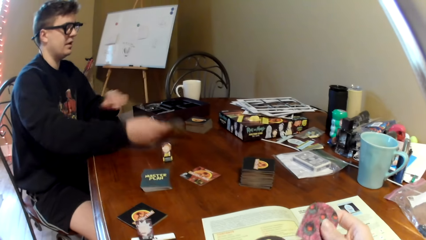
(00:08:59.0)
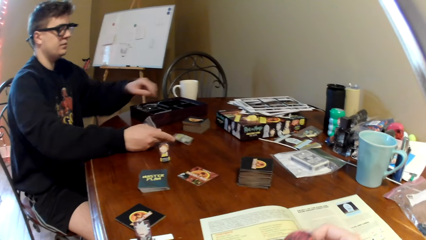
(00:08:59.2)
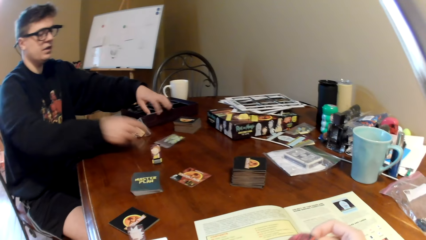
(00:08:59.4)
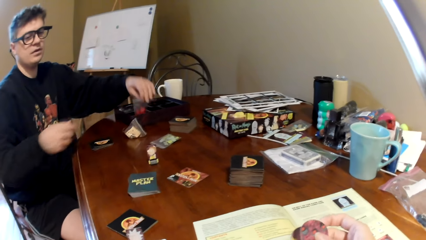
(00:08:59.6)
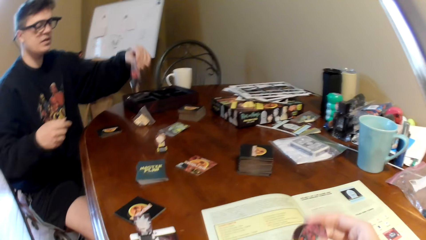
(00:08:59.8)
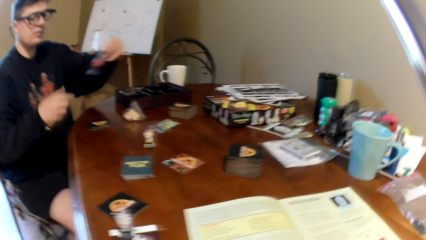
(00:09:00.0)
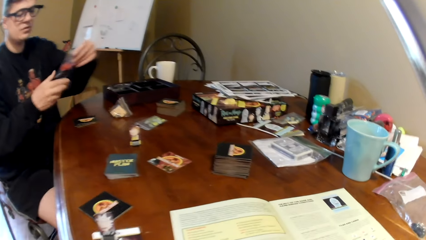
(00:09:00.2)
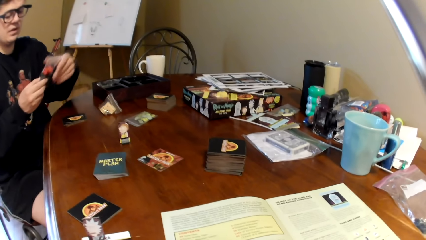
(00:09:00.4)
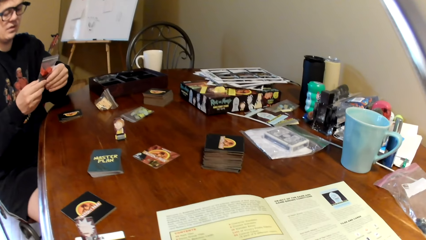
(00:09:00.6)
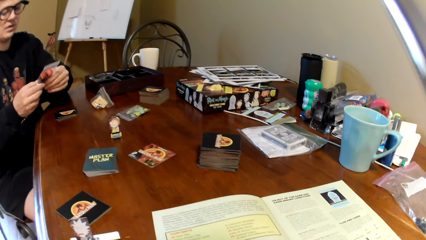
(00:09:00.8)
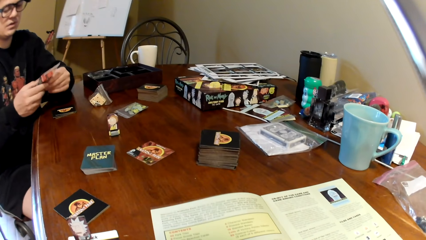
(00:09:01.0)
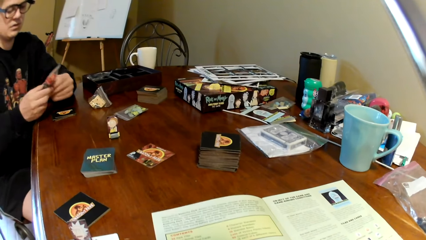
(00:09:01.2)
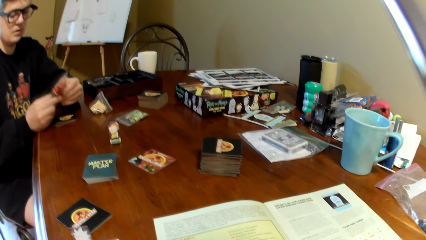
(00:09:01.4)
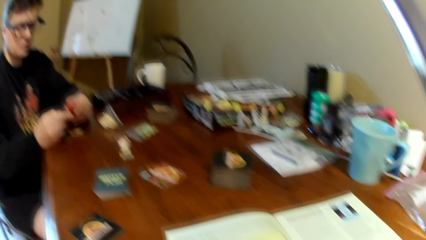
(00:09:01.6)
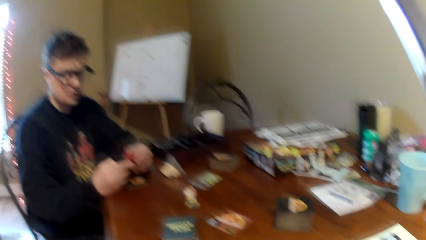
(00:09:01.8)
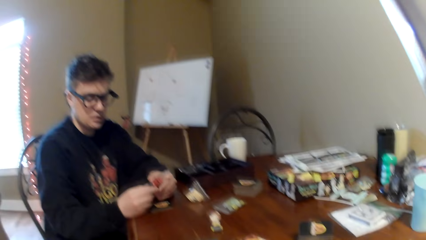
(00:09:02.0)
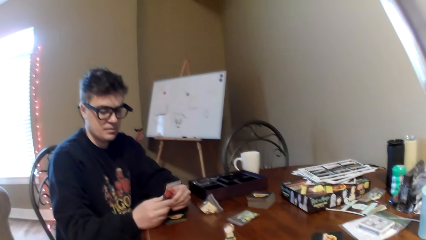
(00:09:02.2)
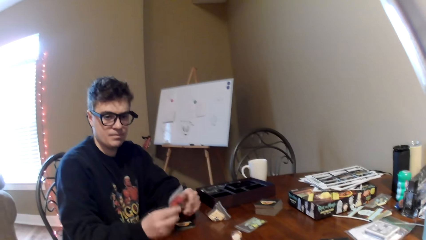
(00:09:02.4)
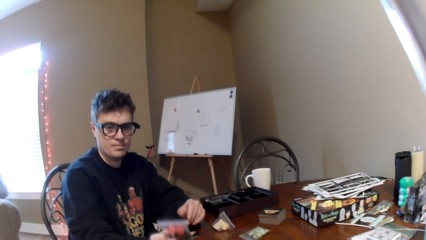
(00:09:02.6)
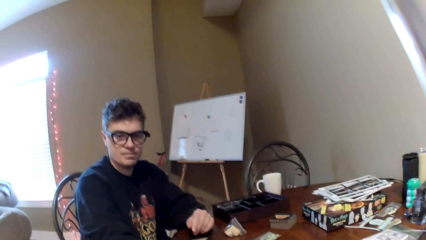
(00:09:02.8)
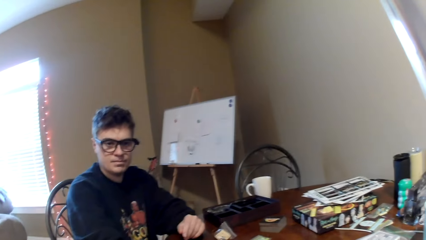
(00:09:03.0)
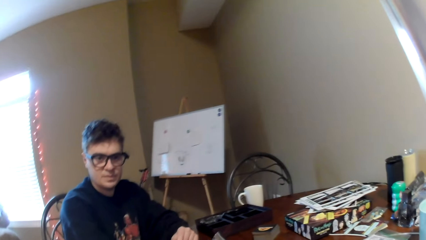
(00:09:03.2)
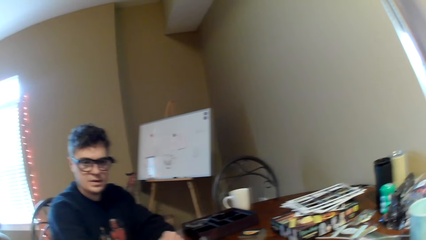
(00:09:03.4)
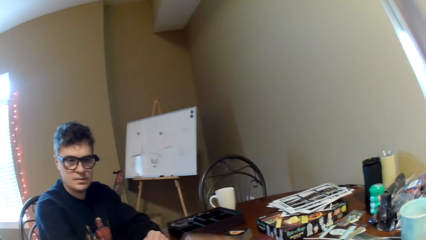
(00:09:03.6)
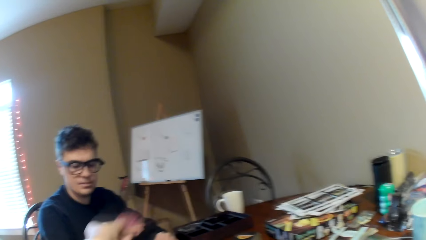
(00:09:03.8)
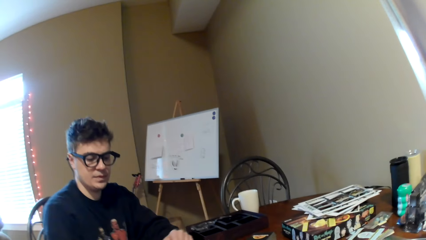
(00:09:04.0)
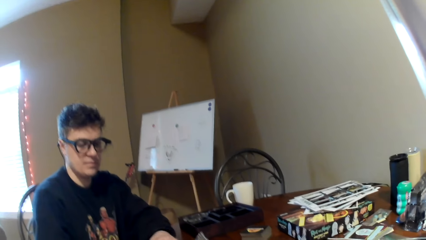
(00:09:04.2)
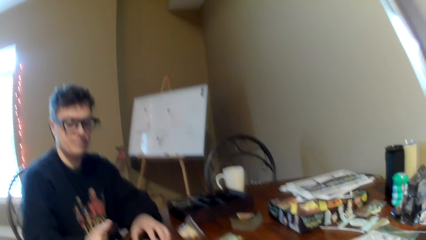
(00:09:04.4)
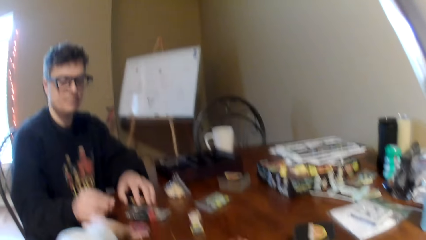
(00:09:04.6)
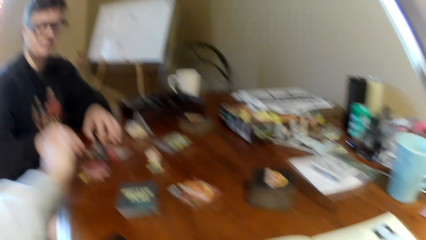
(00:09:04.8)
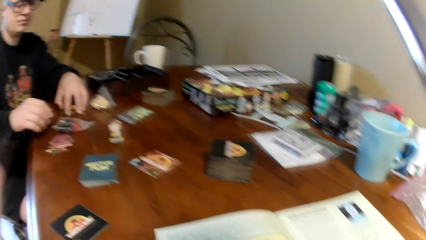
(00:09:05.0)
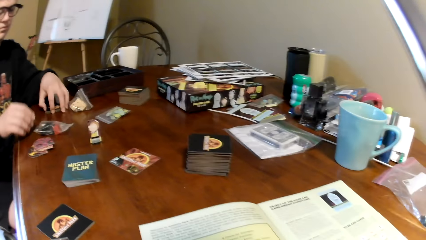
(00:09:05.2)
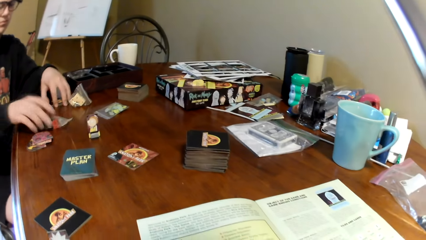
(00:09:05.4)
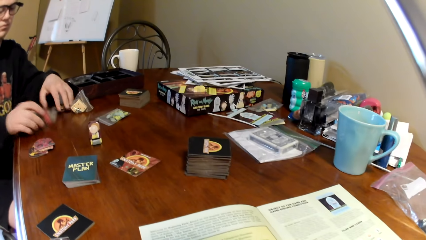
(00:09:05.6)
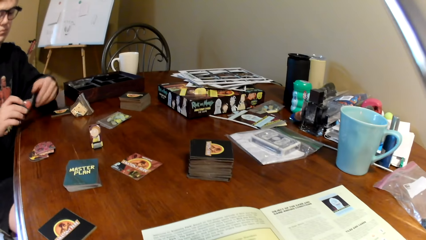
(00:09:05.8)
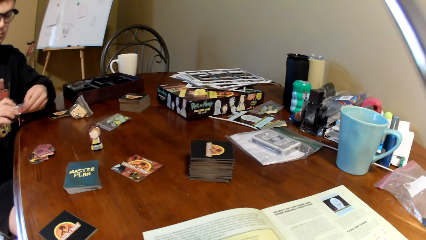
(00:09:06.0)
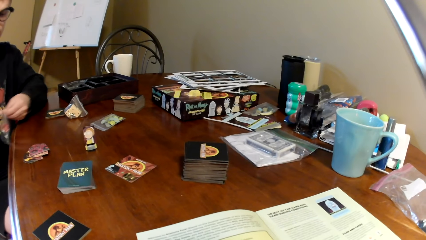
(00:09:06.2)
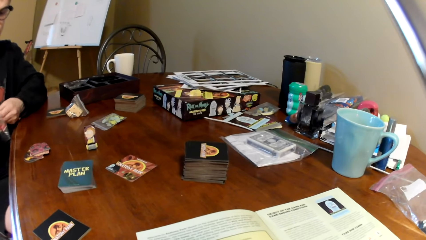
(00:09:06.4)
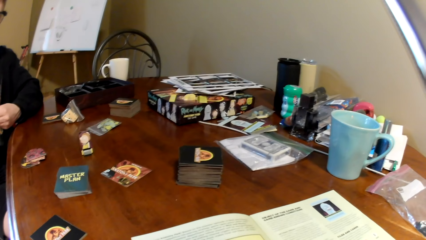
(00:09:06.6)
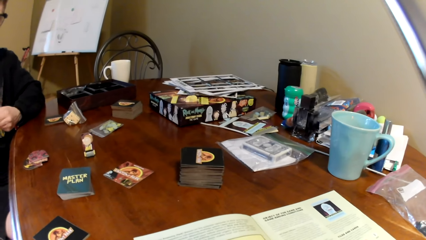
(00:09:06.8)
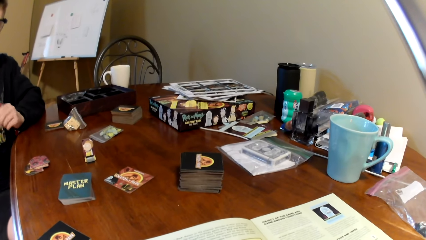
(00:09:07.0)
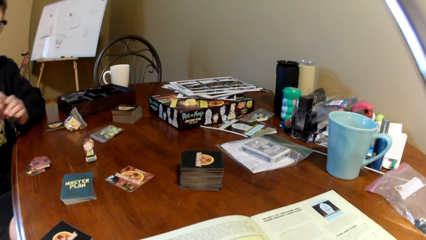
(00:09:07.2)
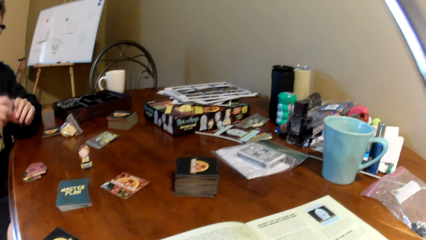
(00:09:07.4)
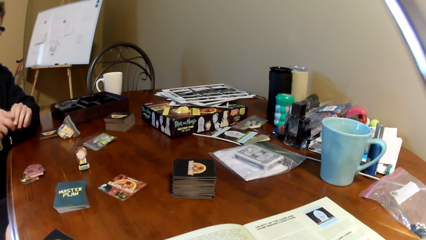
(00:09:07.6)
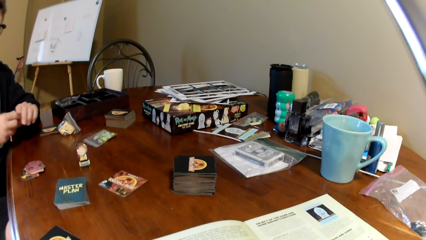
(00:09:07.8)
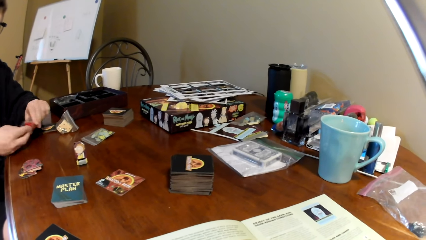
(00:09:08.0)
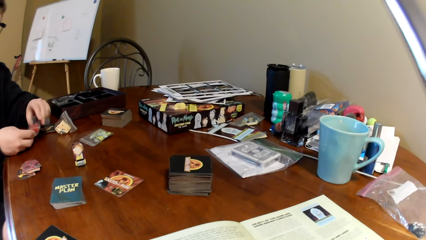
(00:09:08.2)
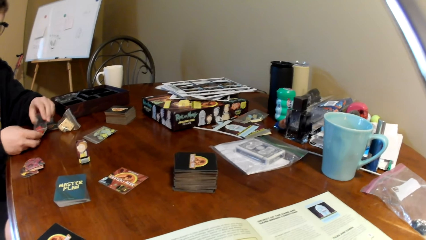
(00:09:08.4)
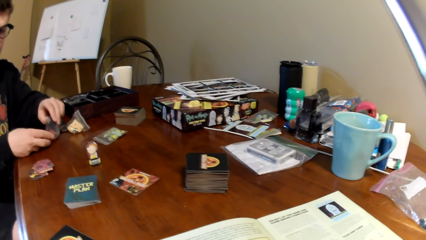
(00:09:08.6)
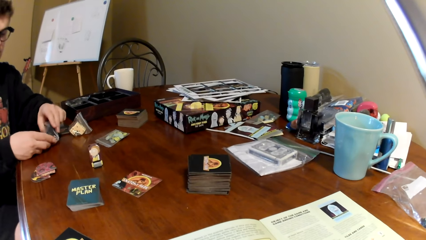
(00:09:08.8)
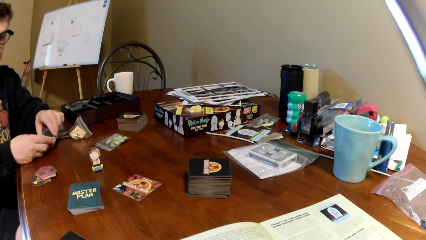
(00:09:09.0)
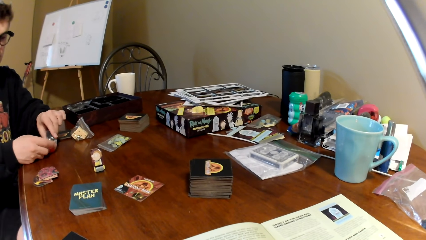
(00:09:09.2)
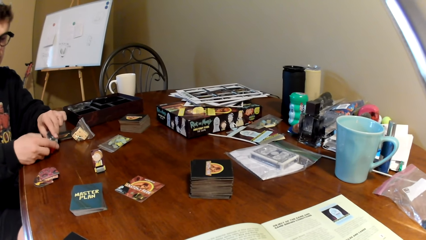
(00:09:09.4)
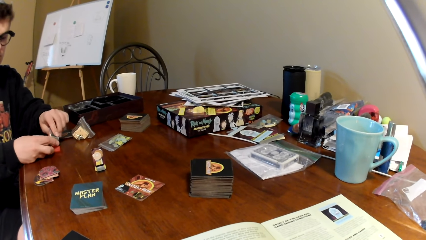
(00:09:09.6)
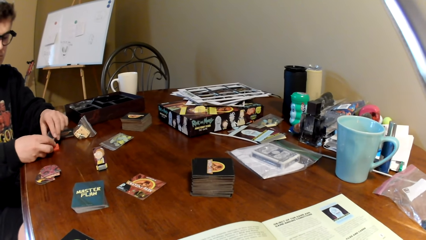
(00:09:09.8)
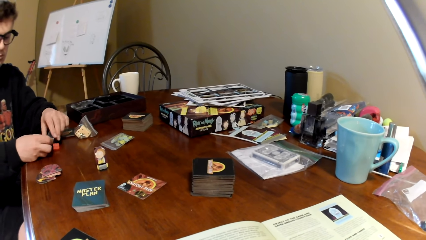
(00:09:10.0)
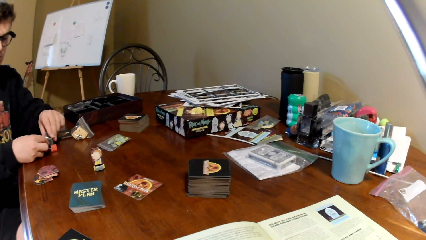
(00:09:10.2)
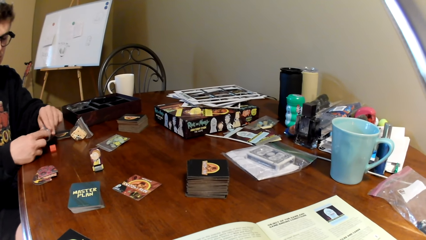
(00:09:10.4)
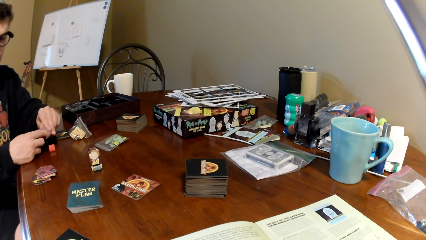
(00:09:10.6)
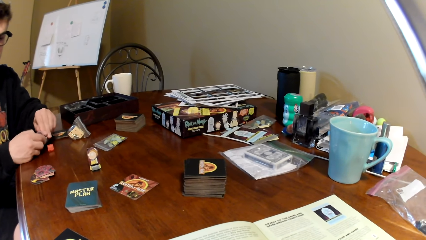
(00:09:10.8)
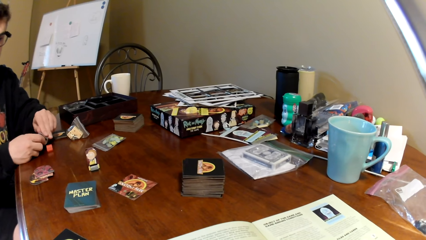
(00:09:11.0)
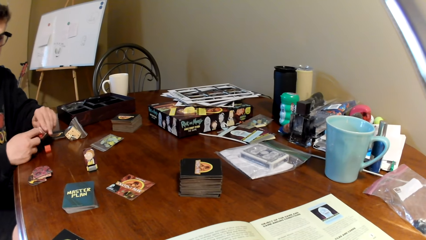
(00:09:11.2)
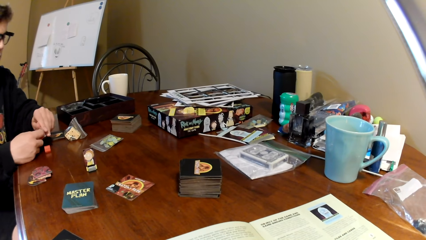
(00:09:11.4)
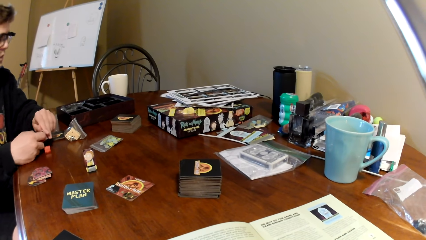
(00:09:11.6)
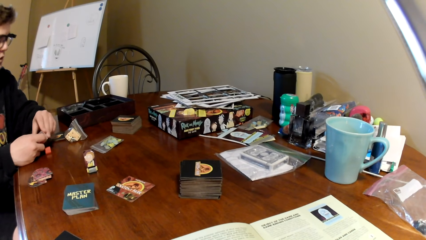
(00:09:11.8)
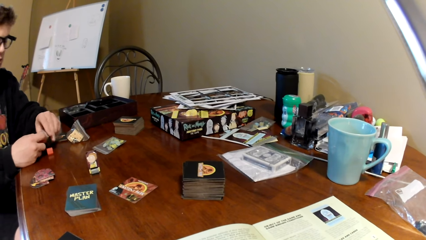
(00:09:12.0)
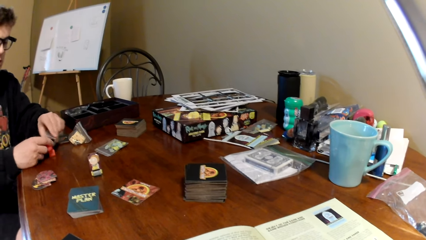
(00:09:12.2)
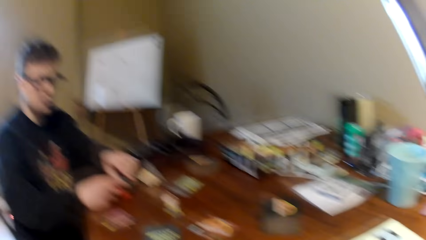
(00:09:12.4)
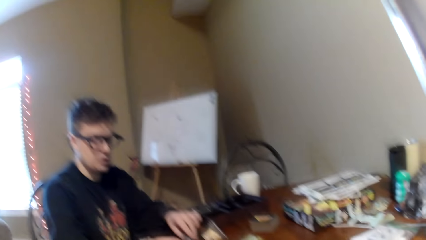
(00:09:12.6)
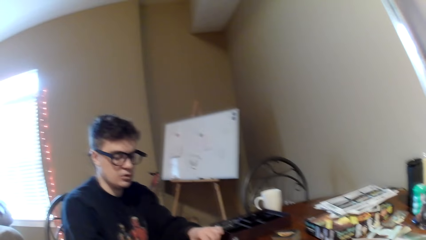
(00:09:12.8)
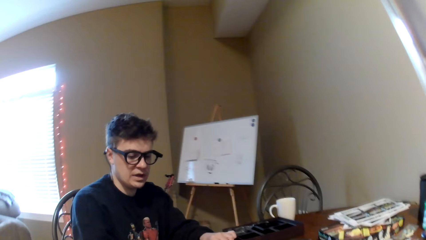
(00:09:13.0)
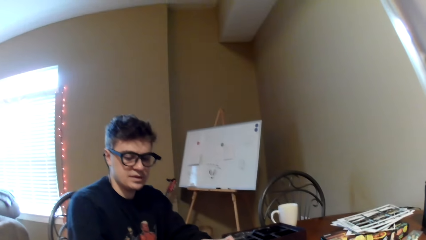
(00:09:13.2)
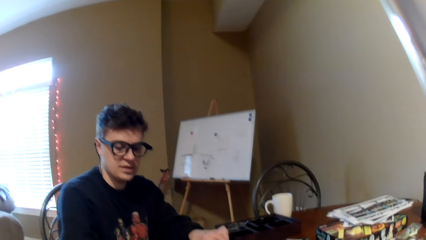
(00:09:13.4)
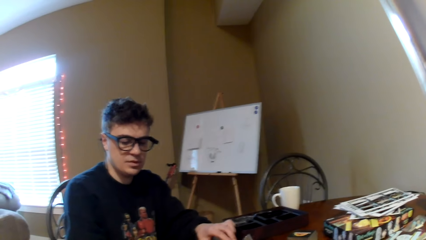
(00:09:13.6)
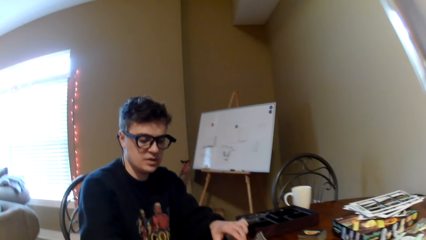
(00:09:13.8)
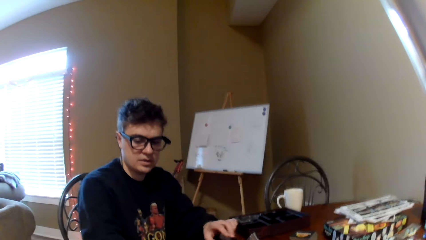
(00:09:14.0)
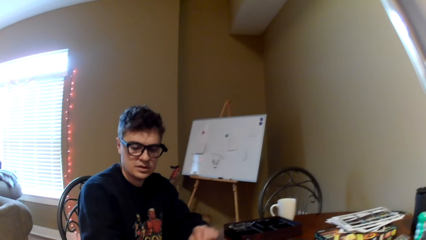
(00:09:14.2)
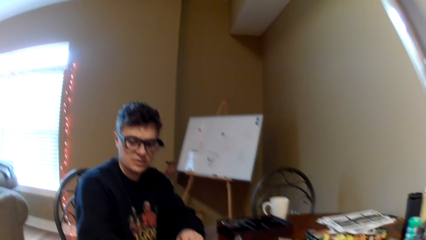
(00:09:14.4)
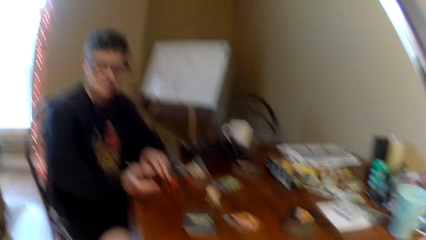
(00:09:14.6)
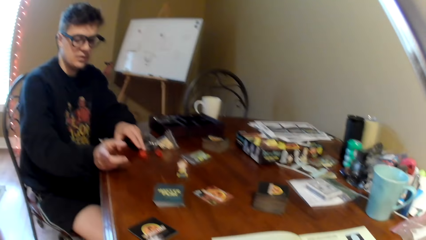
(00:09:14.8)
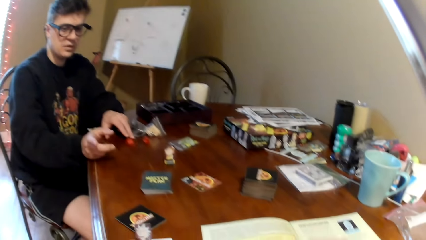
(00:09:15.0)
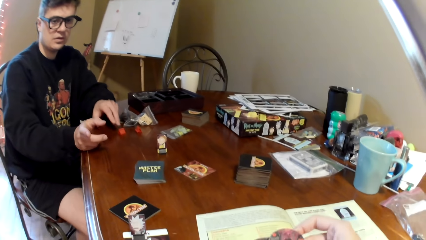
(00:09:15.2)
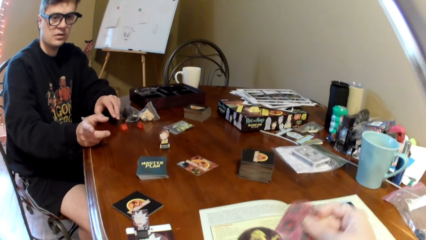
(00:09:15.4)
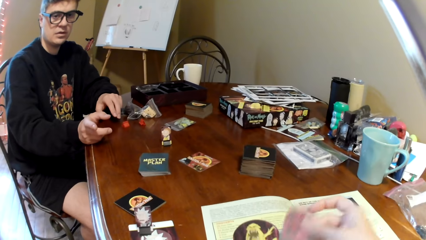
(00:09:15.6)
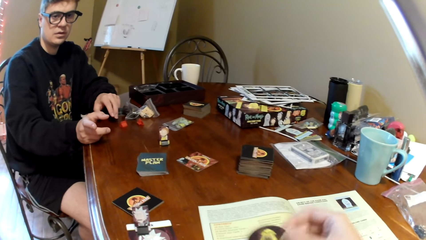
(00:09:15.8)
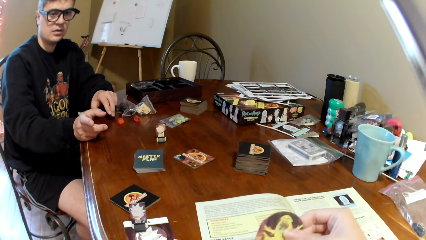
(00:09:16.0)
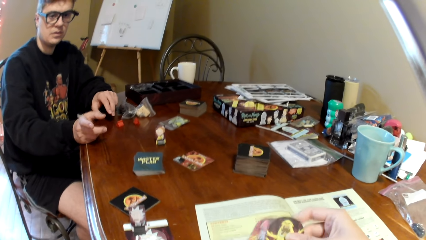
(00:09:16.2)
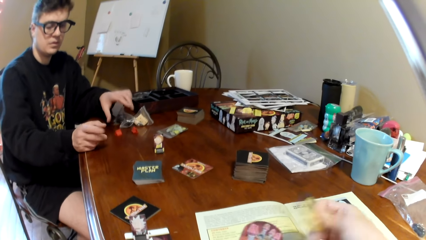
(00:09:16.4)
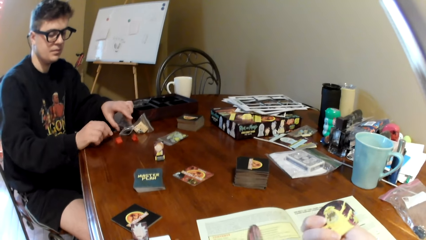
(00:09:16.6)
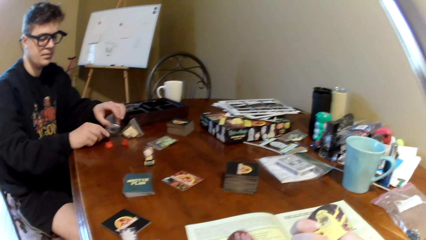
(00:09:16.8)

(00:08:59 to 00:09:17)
The man holds the book and puts down the book on the table. The man holds the plastic packet, lifts a paper and converses with the camera wearer. The man puts down the plastic packet. The camera wearer moves his hand. He lifts the left hand. The man moves both hands, picks up the plastic packet and opens the plastic packet. The camera wearer looks around. The man removes something from the paper and pours the pieces on the table. The camera wearer looks around. The man removes something from the paper and converses with the camera wearer. The man gestures with his hand. The camera wearer puts down the cards. He touches the playing cards.
